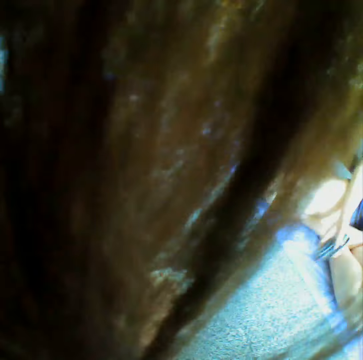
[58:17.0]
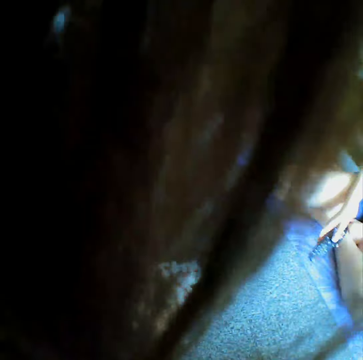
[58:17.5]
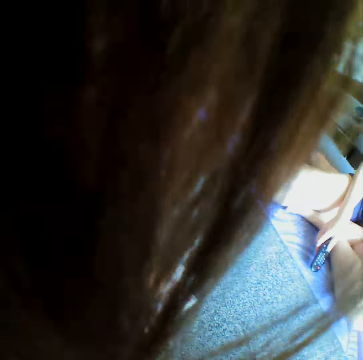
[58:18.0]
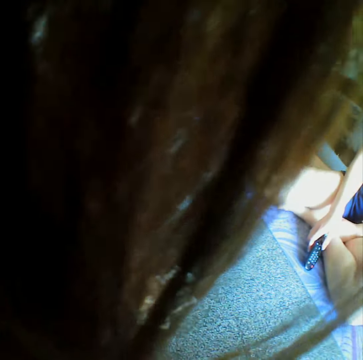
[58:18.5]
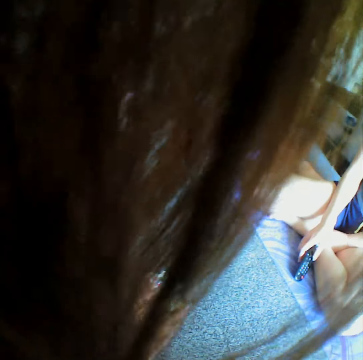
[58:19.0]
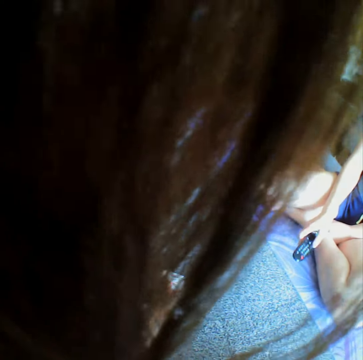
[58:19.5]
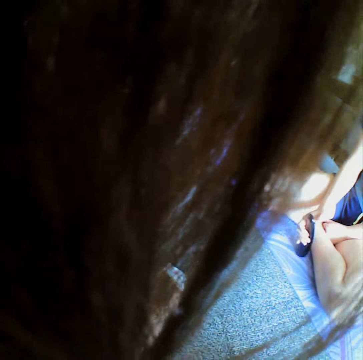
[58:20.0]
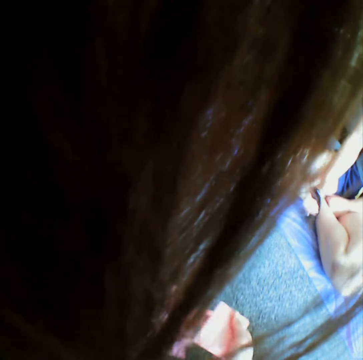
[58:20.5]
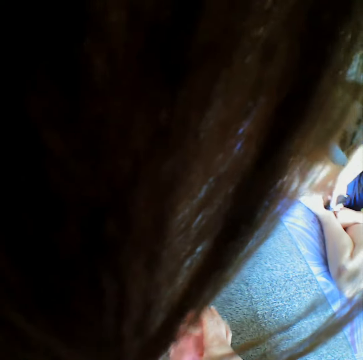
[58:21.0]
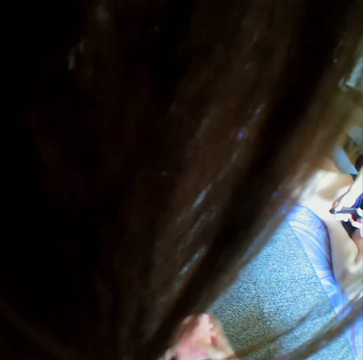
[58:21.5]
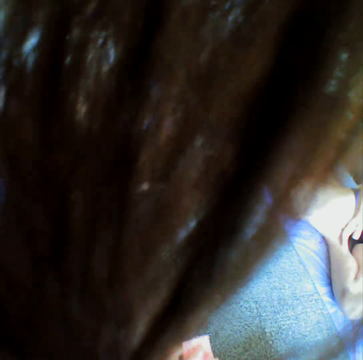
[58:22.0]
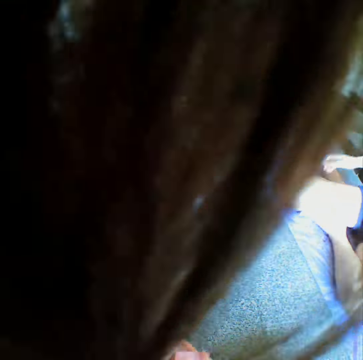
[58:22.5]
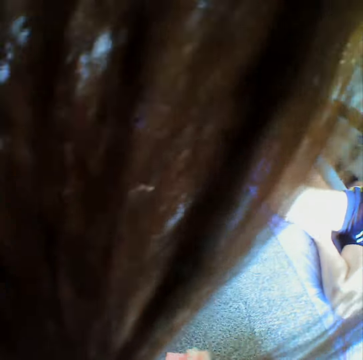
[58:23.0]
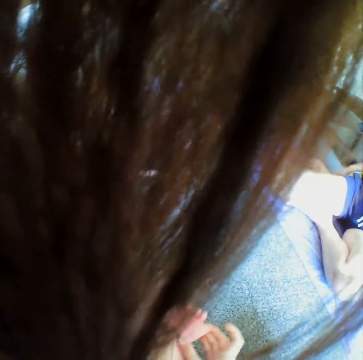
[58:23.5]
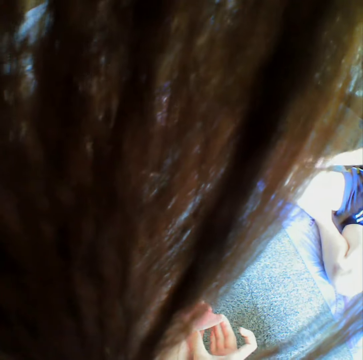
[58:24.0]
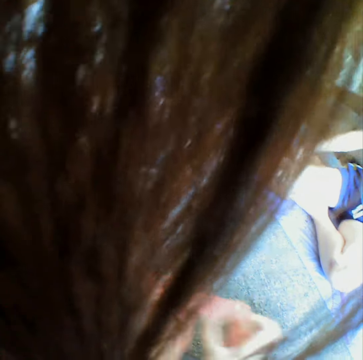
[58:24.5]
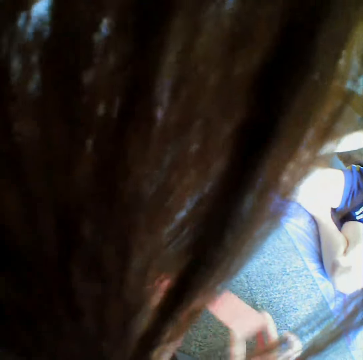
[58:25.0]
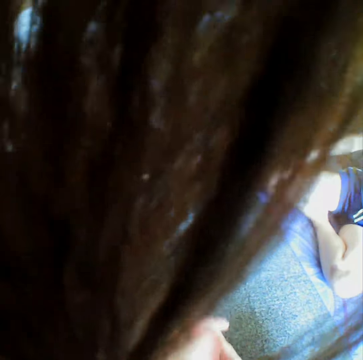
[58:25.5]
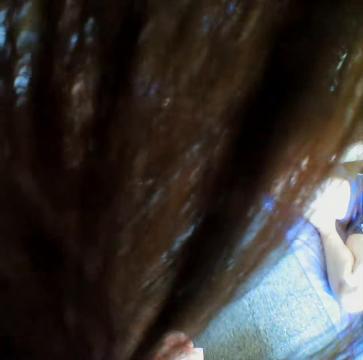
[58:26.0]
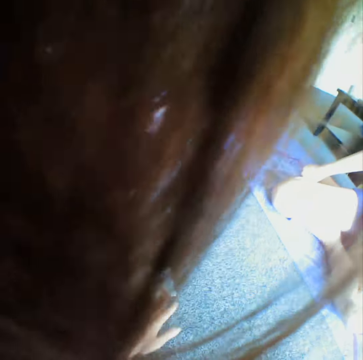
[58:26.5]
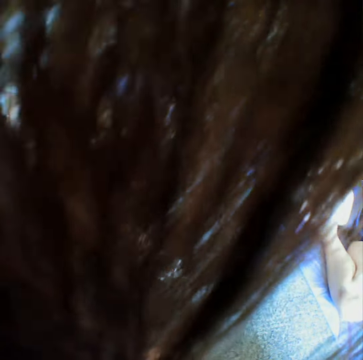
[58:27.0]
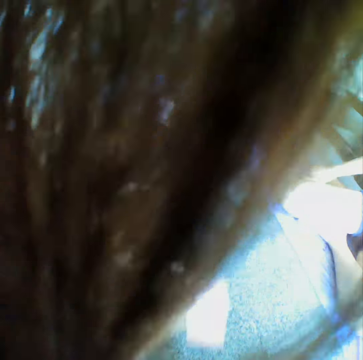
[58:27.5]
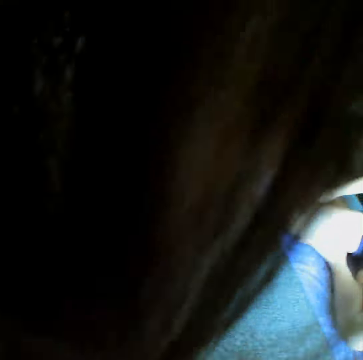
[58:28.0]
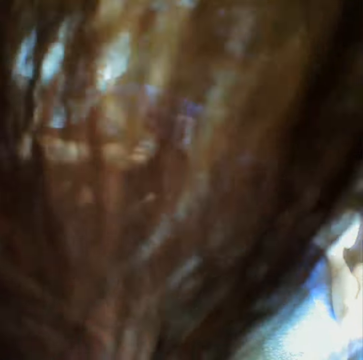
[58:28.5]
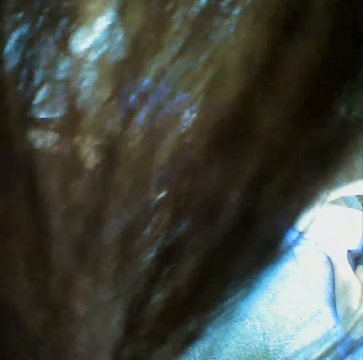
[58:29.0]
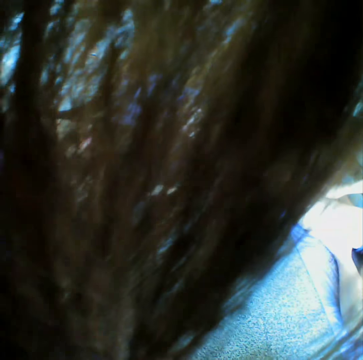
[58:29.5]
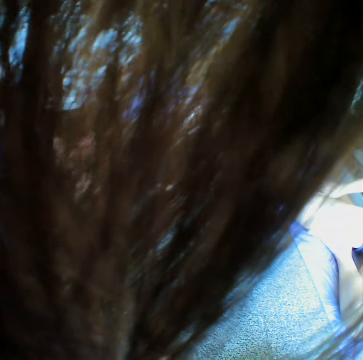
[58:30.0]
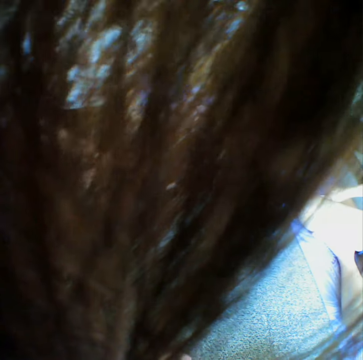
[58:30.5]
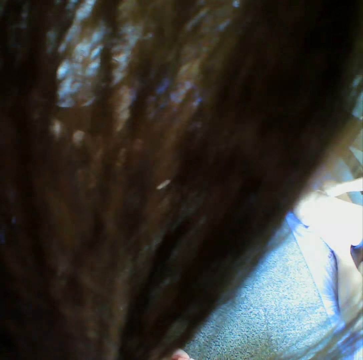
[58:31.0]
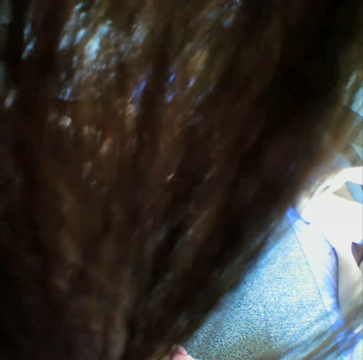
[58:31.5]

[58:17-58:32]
A person holds a remote. The camera wearer arranges cards. They reshuffle the cards. They place down the card. A woman takes the cards. The camera wearer adjusts the camera.

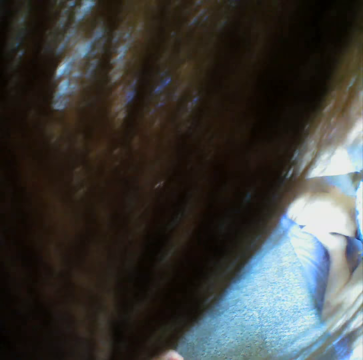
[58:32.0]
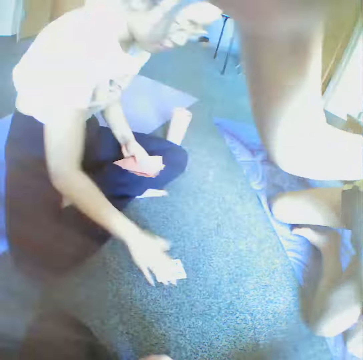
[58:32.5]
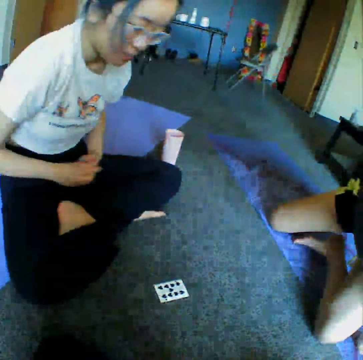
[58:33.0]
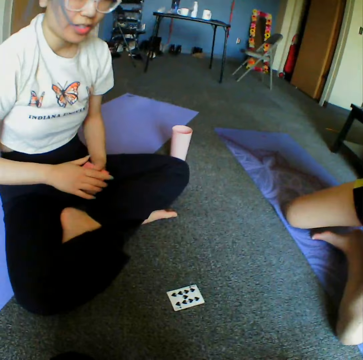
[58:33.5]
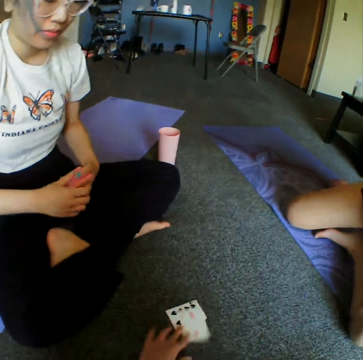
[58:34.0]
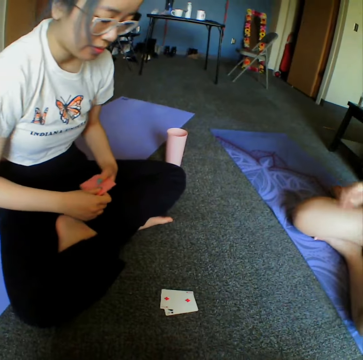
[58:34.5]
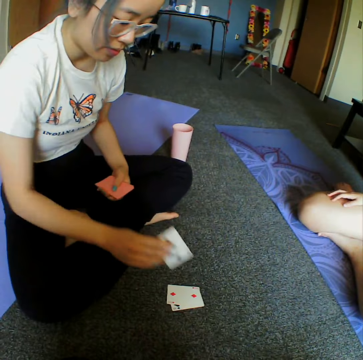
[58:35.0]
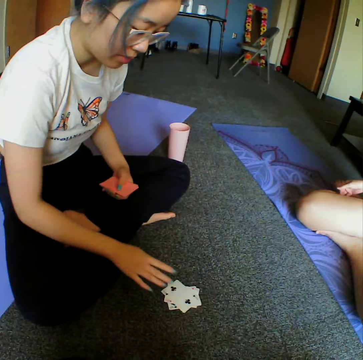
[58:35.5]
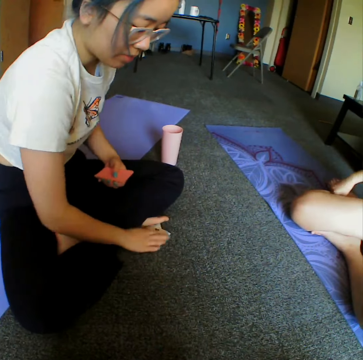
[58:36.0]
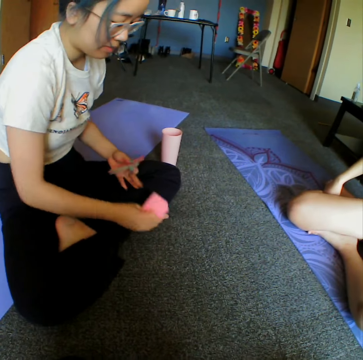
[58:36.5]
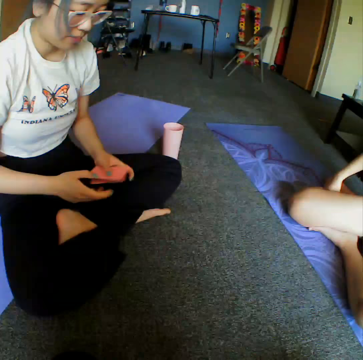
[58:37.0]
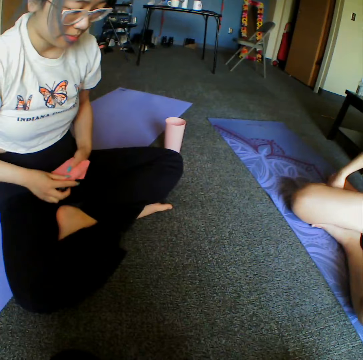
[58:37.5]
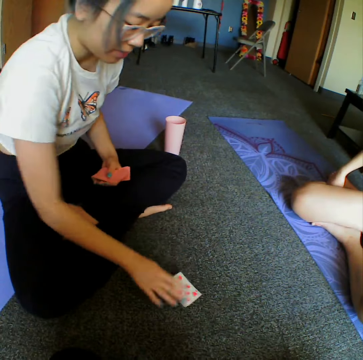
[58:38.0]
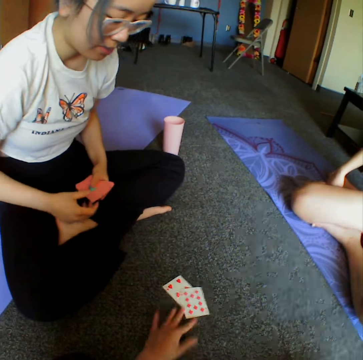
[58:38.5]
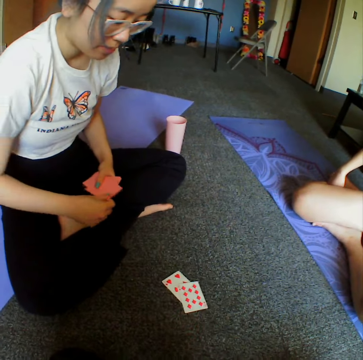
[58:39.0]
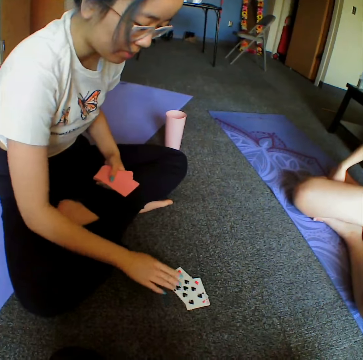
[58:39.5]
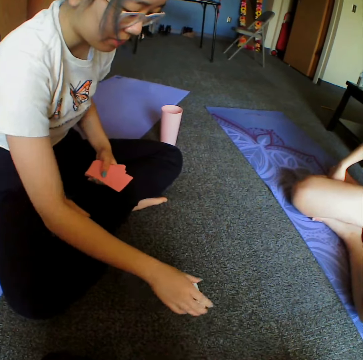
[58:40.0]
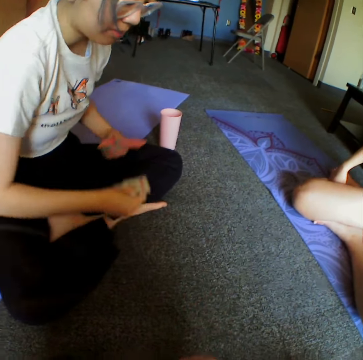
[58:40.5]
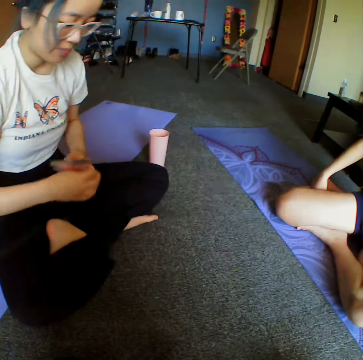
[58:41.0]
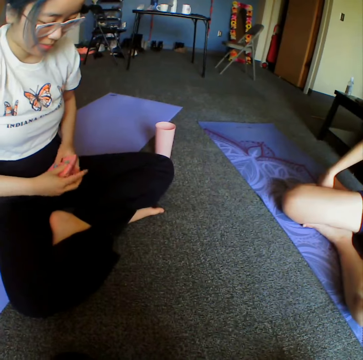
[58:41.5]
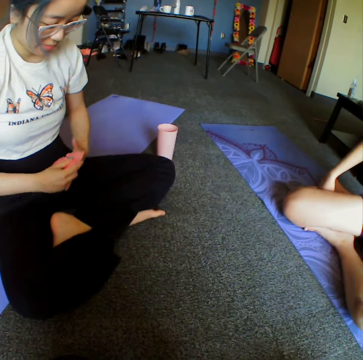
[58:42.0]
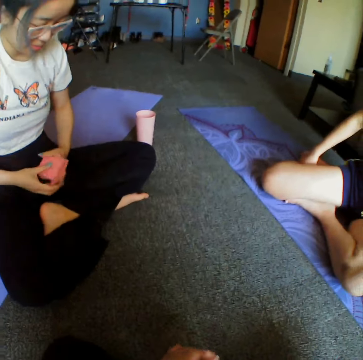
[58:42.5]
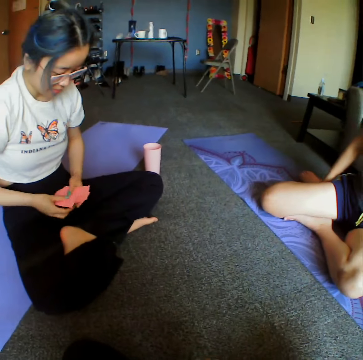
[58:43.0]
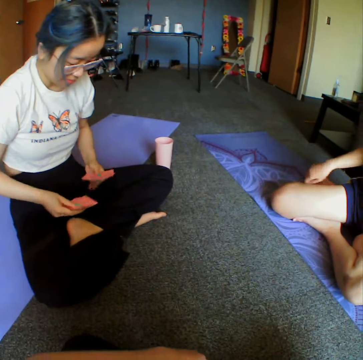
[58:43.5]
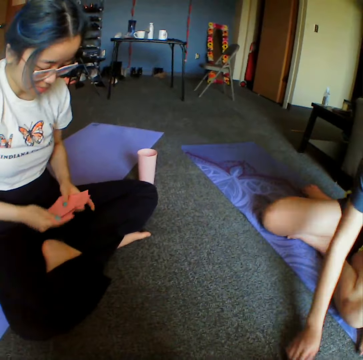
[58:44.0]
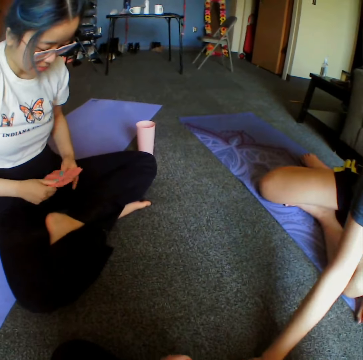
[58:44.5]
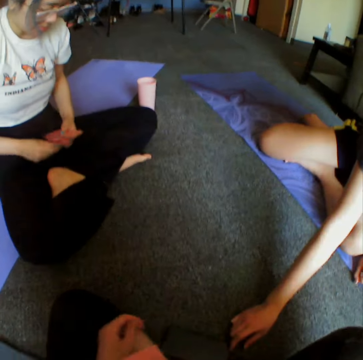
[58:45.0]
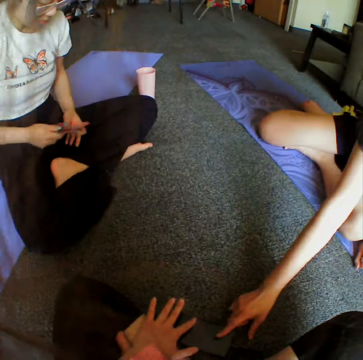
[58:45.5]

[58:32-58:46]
A woman throws cards. The camera wearer places down the card. The woman places down the card, takes the cards, and places down the card. The camera wearer places down the card. The woman places down the card, takes the cards, arranges the cards, and reshuffles the cards.

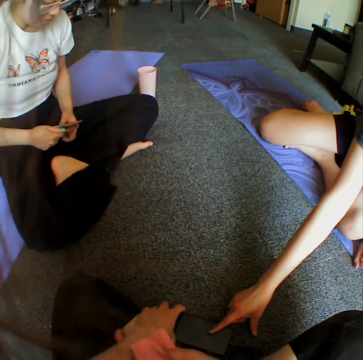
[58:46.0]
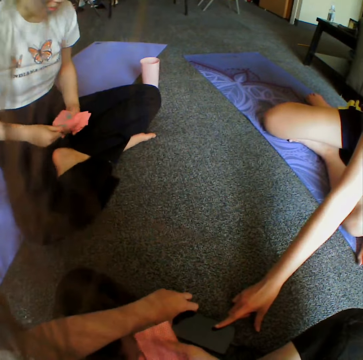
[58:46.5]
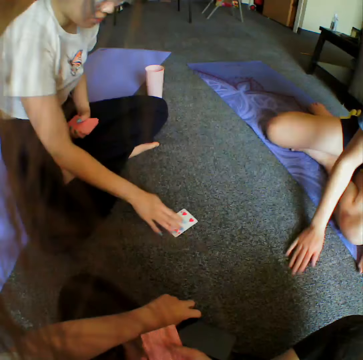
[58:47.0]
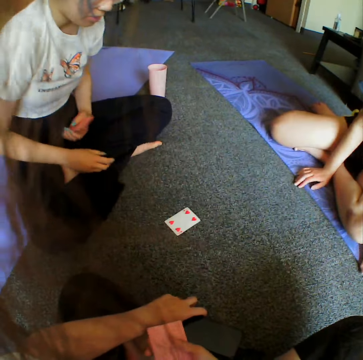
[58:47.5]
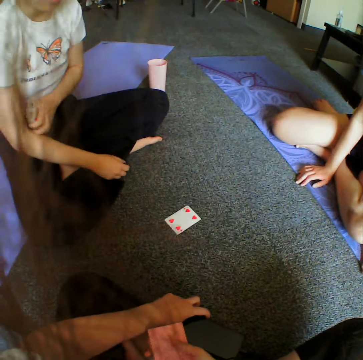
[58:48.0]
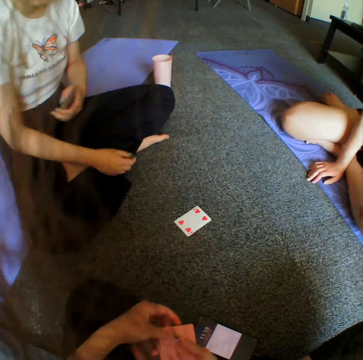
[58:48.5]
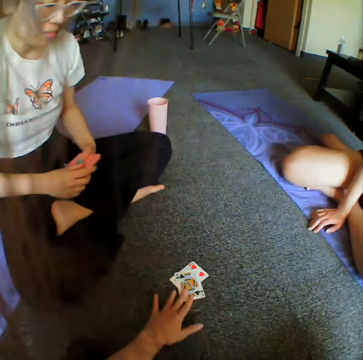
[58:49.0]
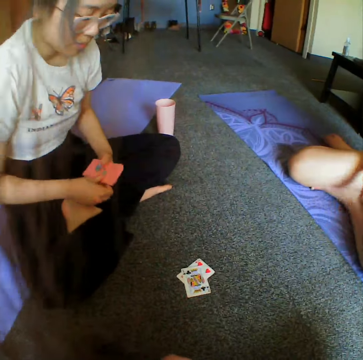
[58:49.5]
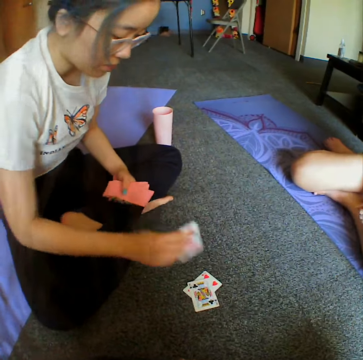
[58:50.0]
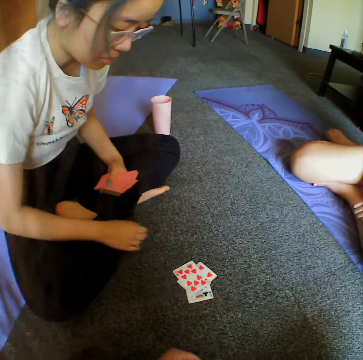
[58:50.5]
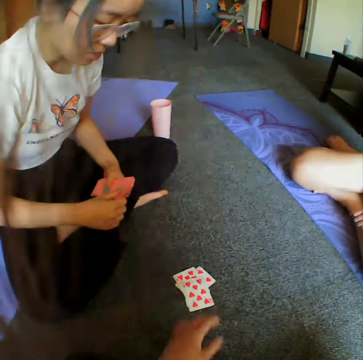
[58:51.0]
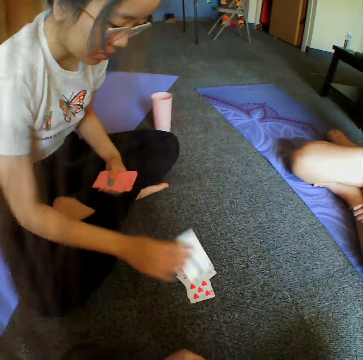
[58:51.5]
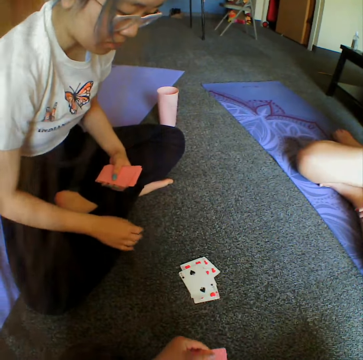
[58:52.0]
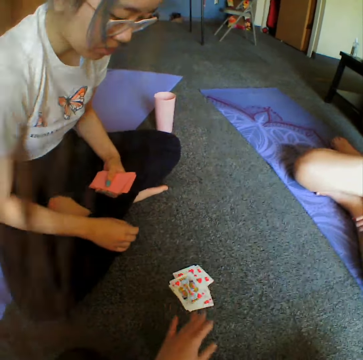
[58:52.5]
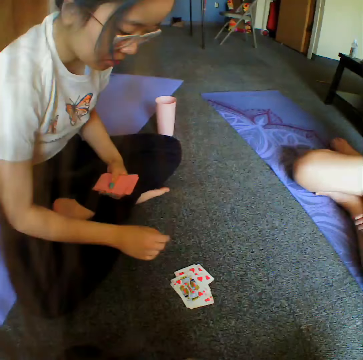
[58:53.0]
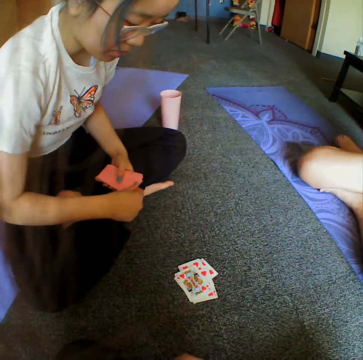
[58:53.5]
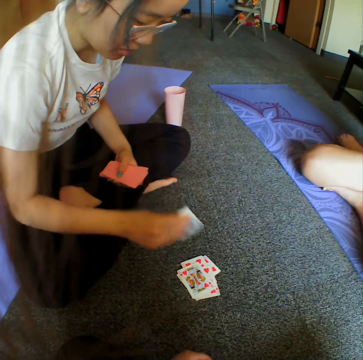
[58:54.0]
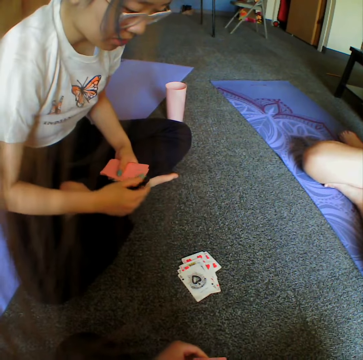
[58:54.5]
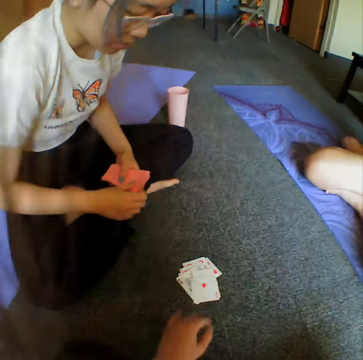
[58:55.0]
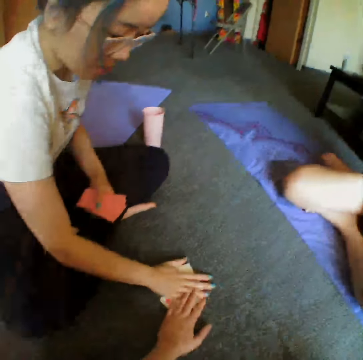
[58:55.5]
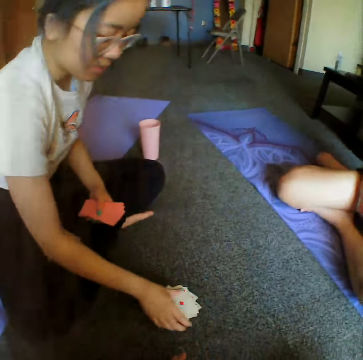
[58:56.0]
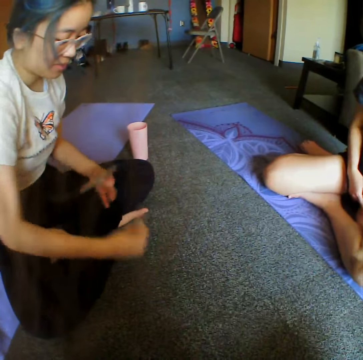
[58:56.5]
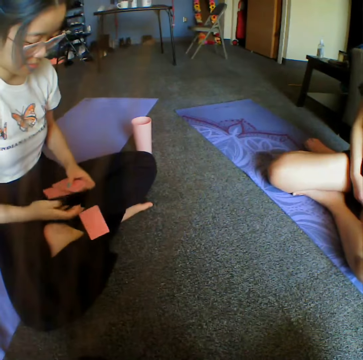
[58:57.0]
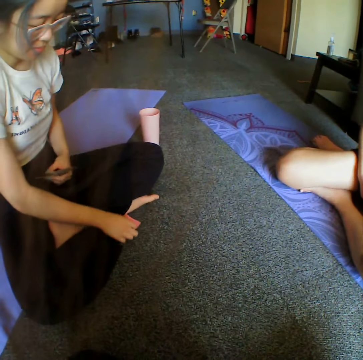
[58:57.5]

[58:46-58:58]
A woman places down the card. The camera wearer places down the card. The woman places down the card and reshuffles the cards. The camera wearer throws a card. The woman places down the card. The camera wearer places down the card. The woman places down the card. The camera wearer places down the card. The woman takes all the cards on the floor and places down the card.
